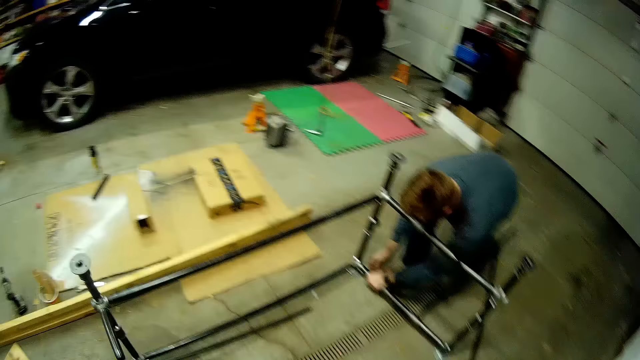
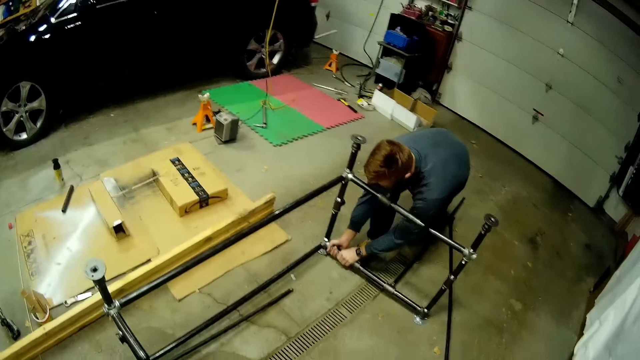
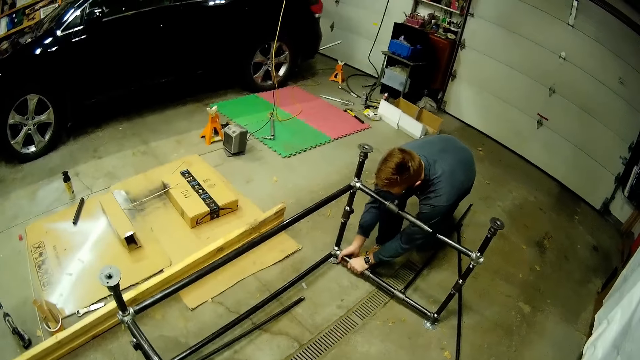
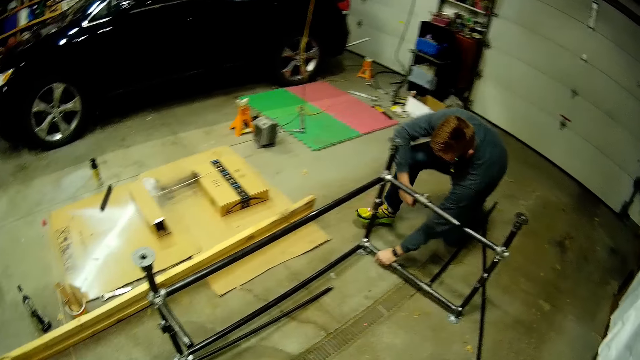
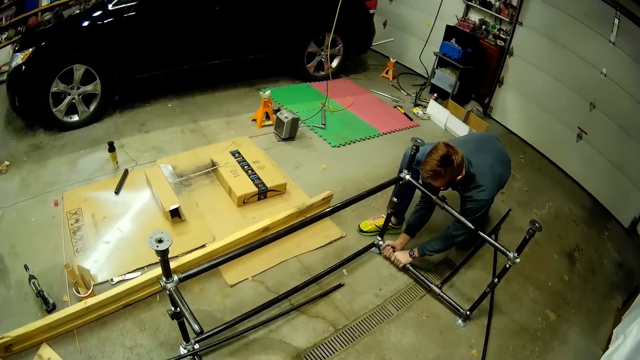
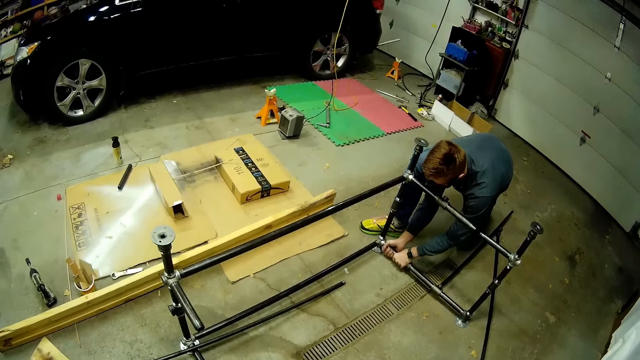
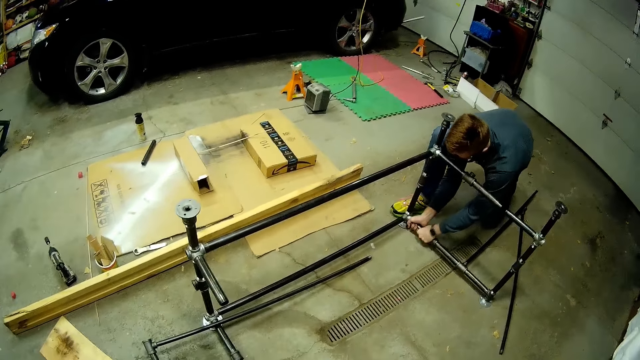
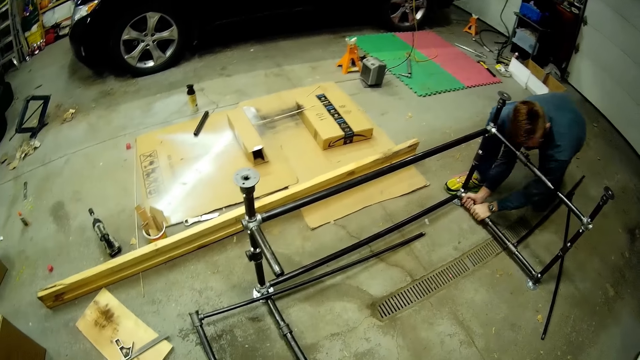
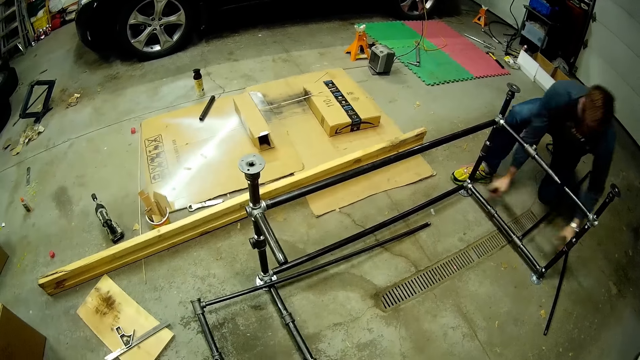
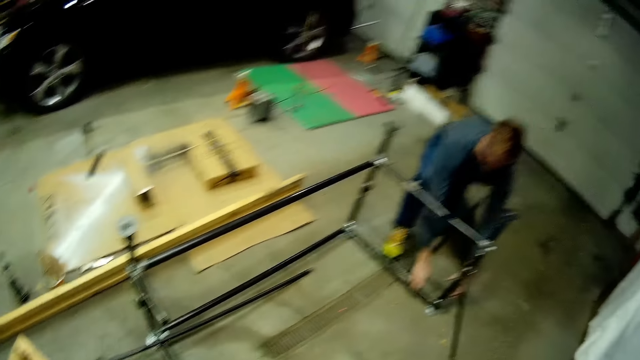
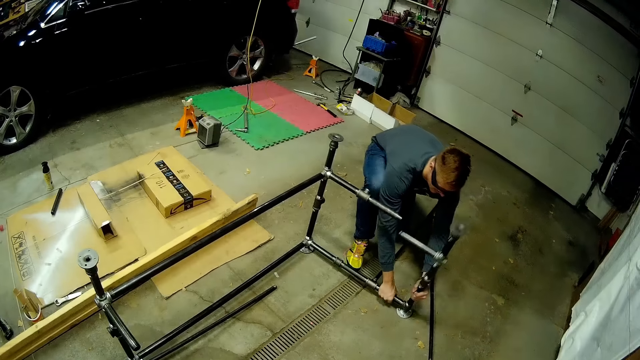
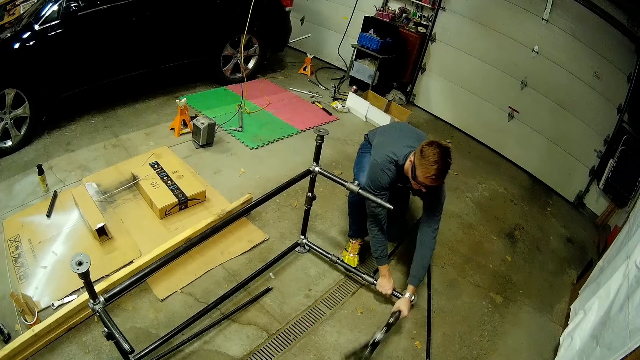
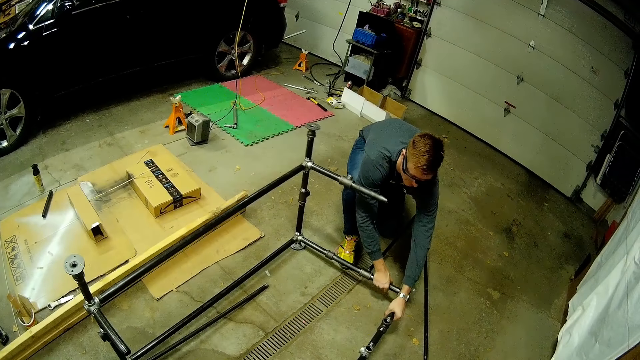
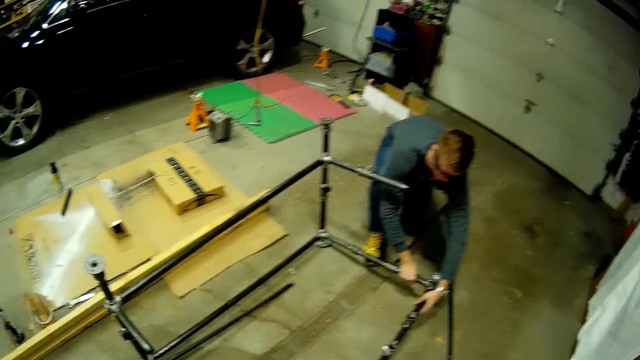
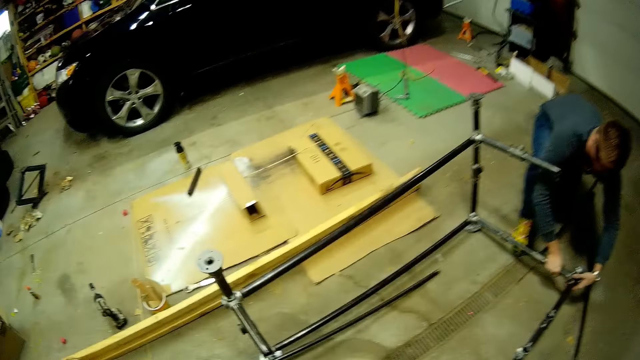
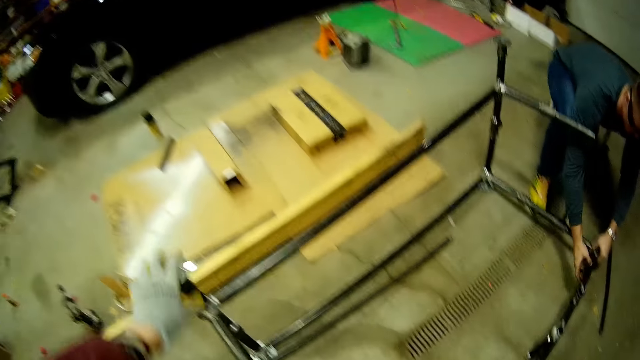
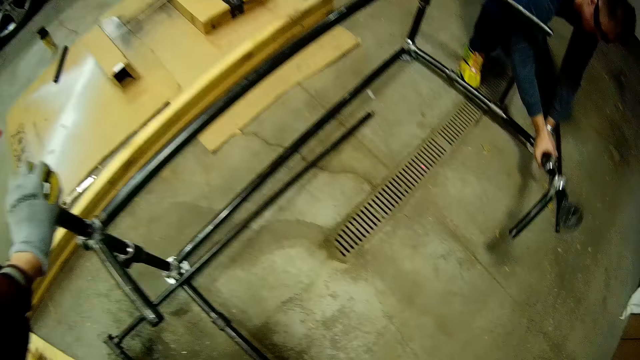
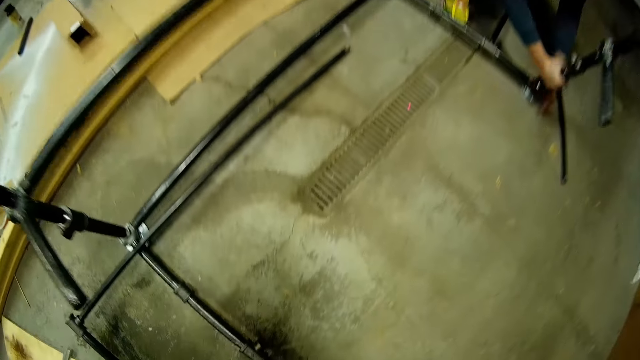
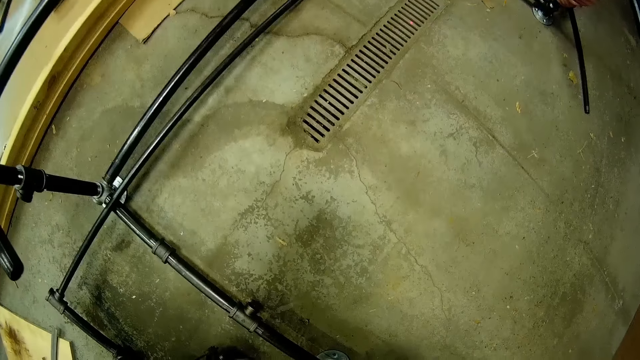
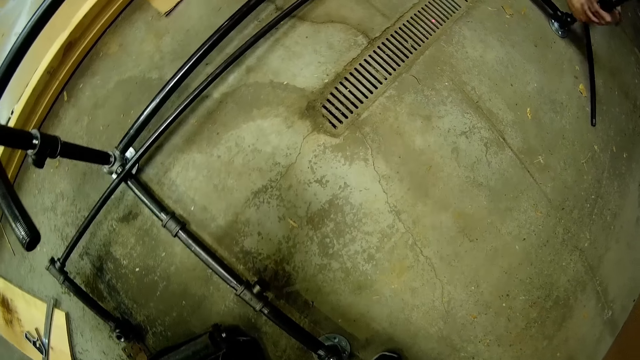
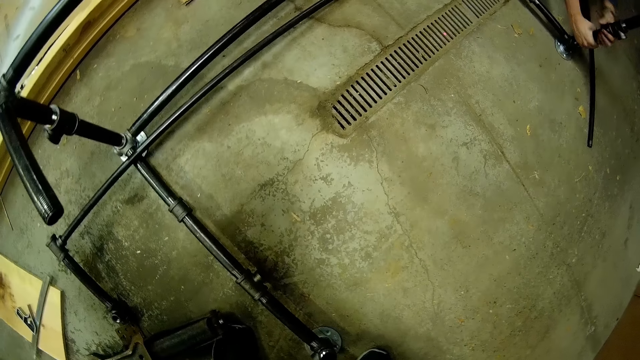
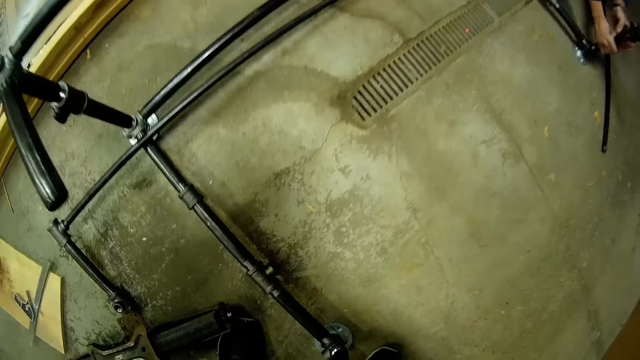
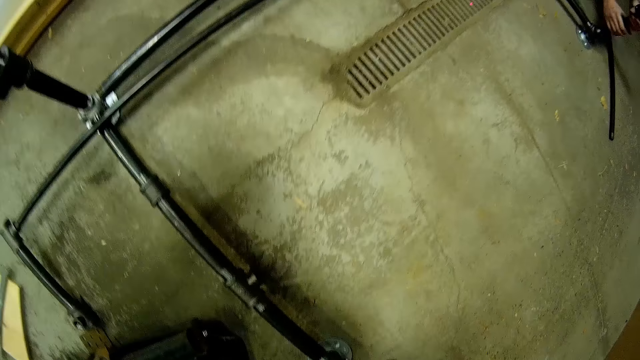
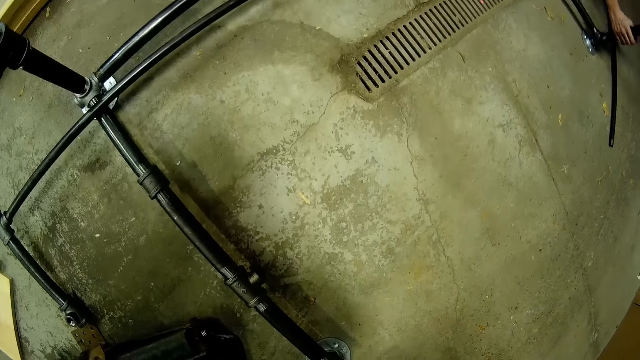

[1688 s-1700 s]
The camera wearer speaks to a person. The person unfastens the metal tube. The camera wearer holds the metal tube. The person unfastens the metal tube.

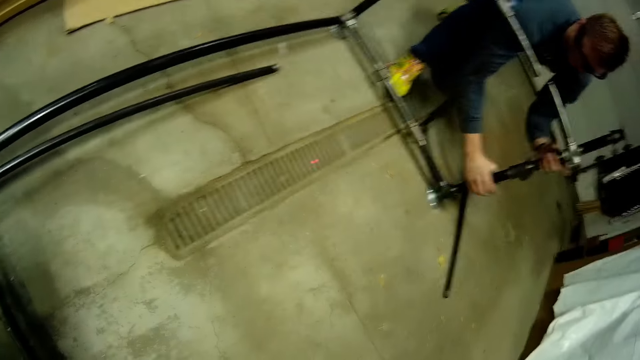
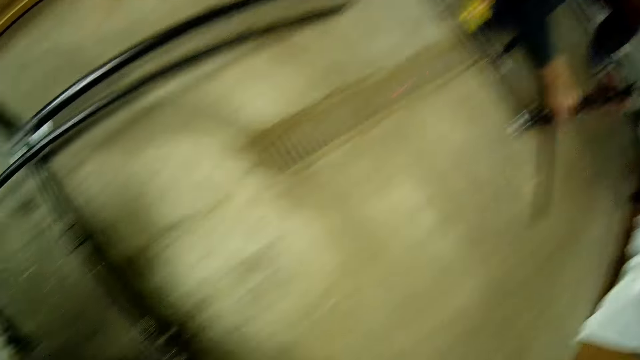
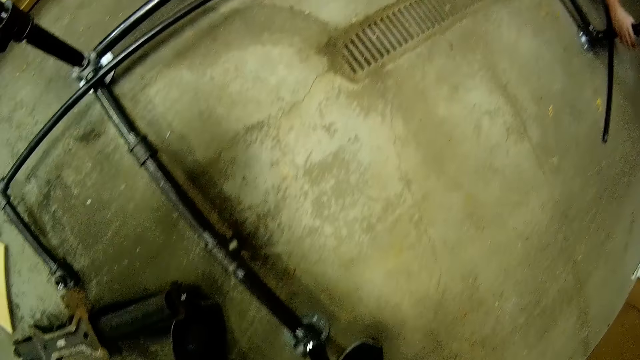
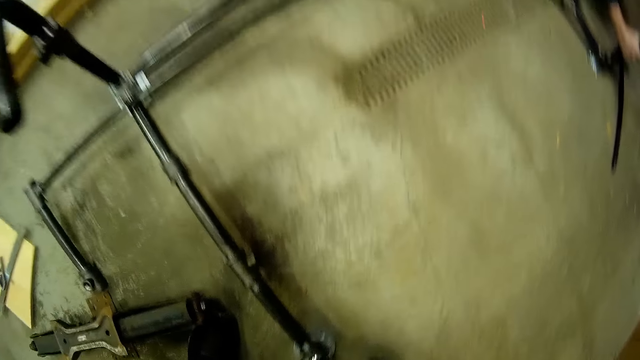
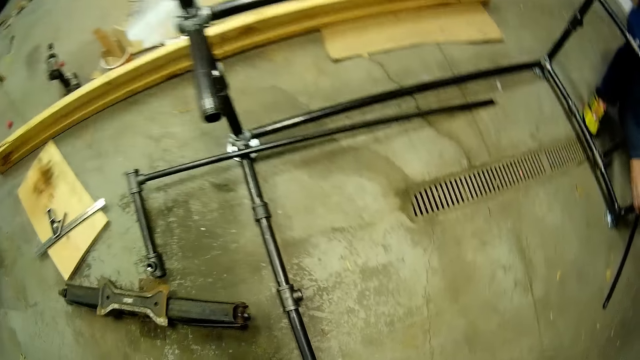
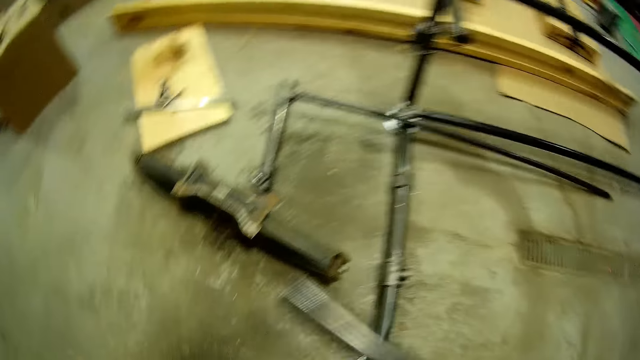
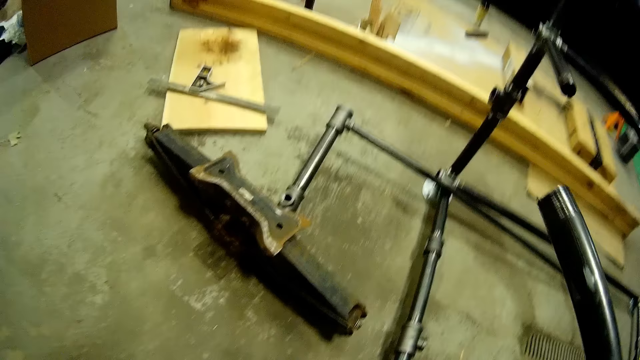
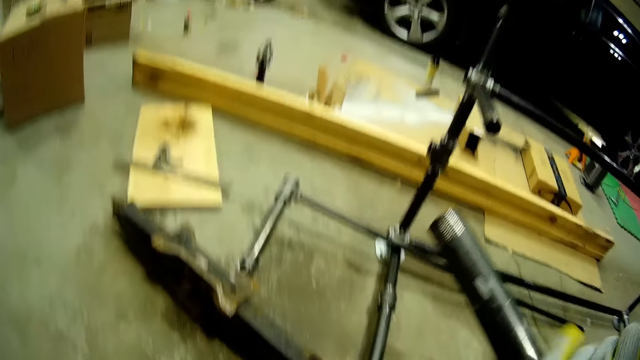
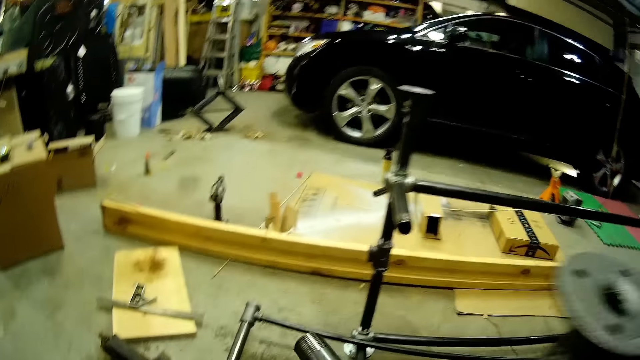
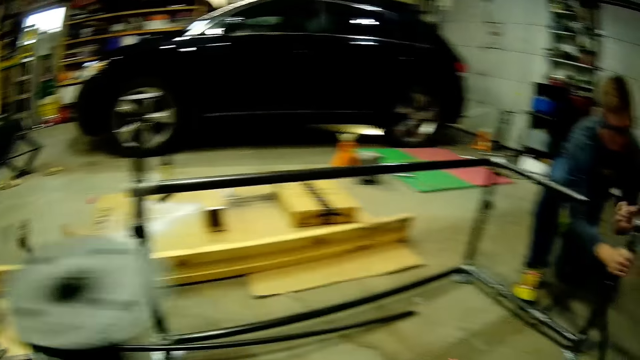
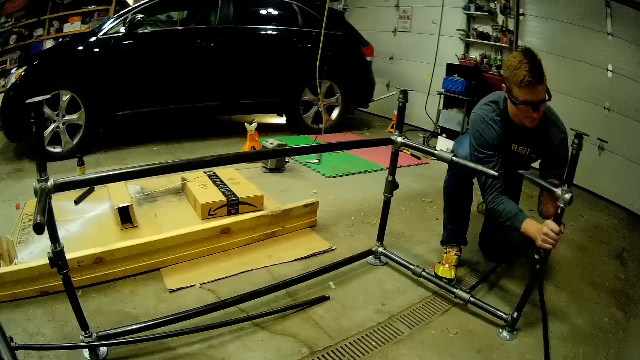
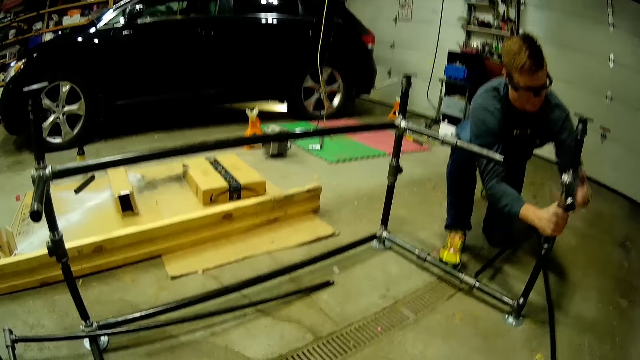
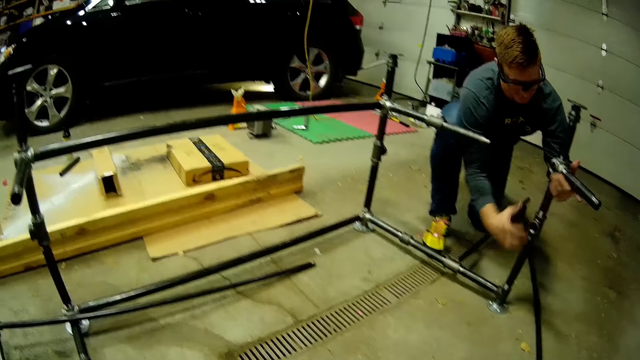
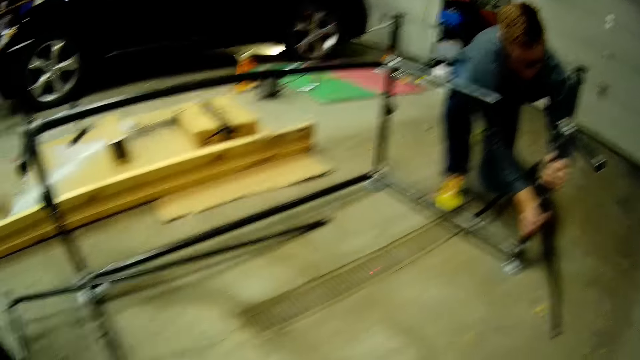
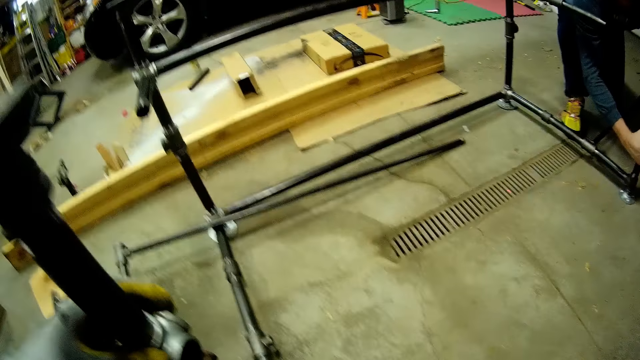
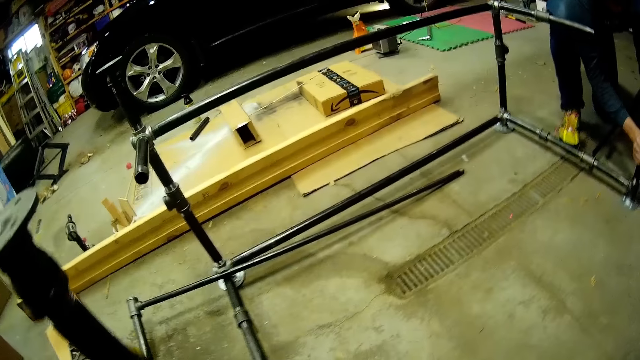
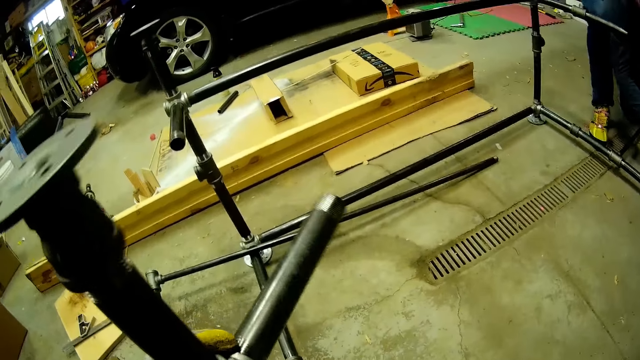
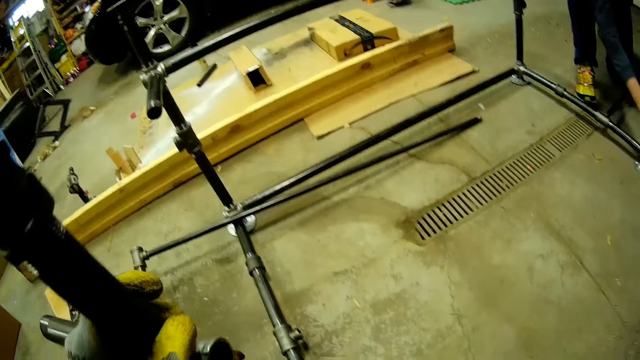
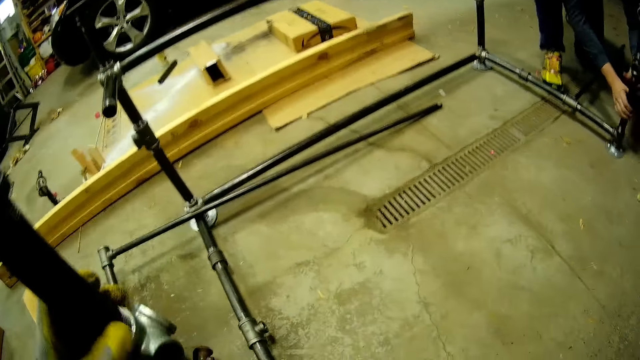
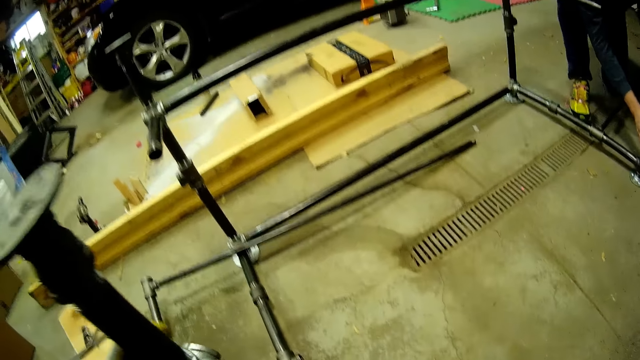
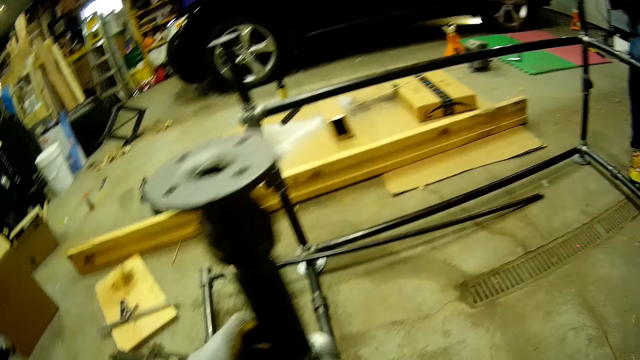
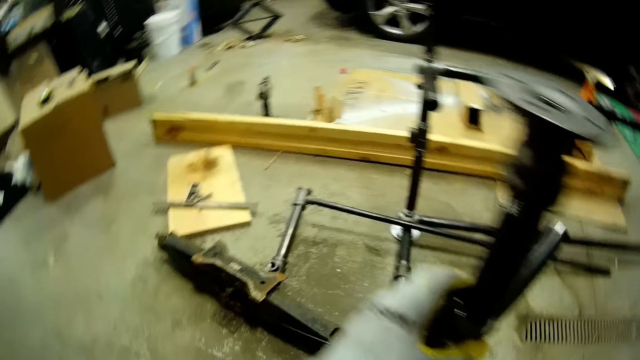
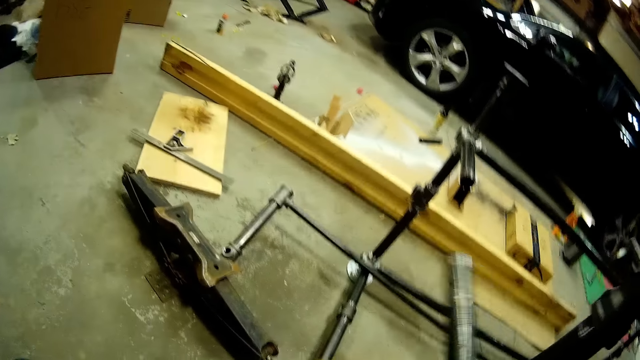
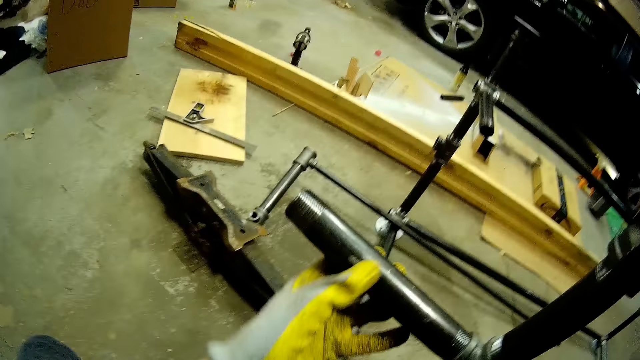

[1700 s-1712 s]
The camera wearer unfastens the metal tube. A person unfastens the metal tube. The camera wearer unfastens the metal tube.
